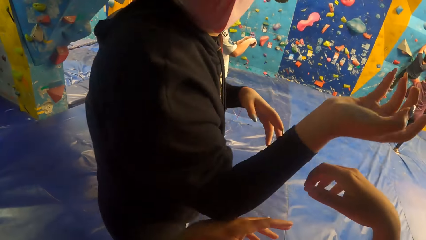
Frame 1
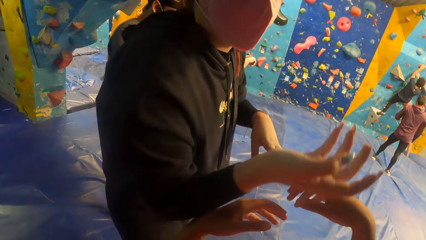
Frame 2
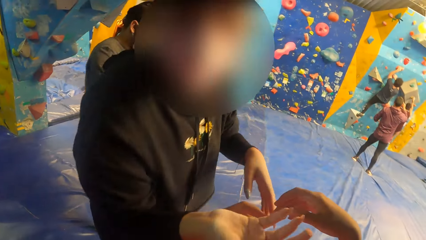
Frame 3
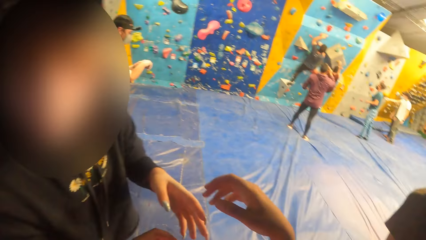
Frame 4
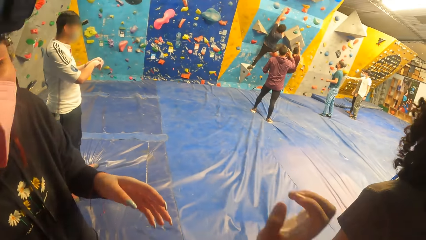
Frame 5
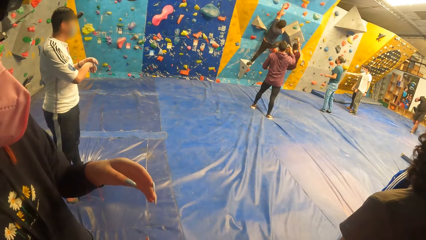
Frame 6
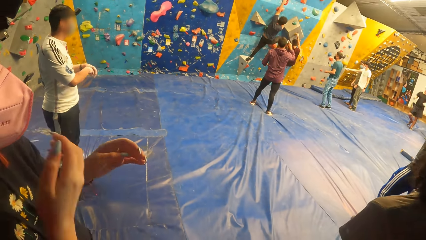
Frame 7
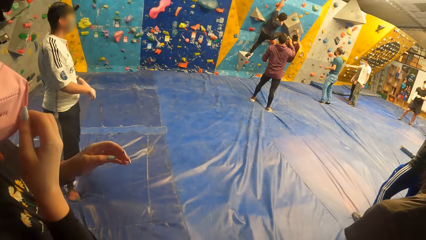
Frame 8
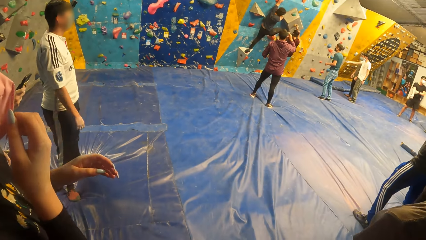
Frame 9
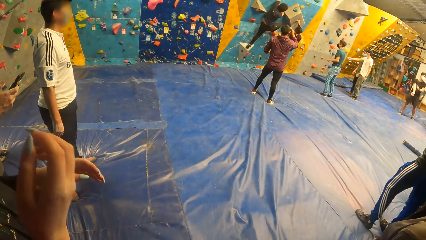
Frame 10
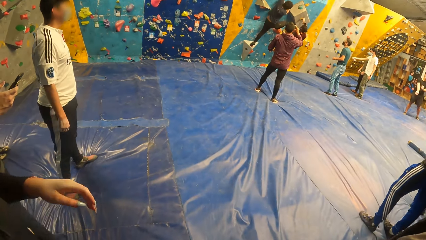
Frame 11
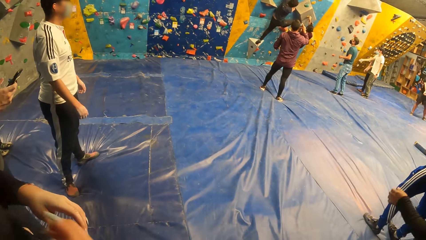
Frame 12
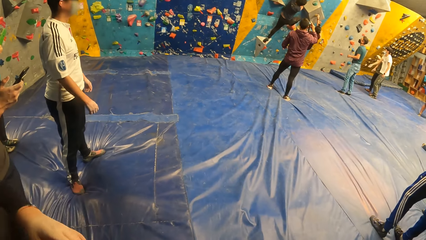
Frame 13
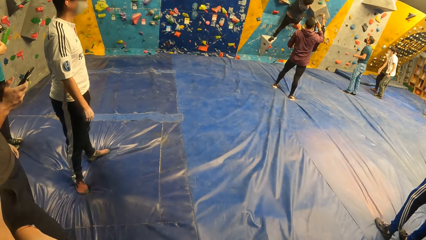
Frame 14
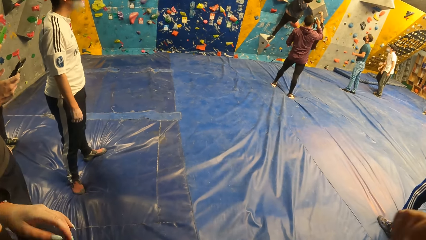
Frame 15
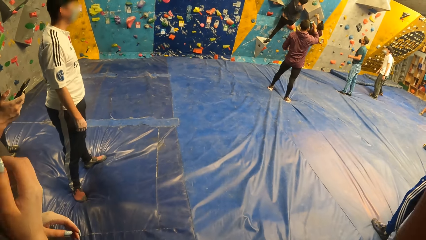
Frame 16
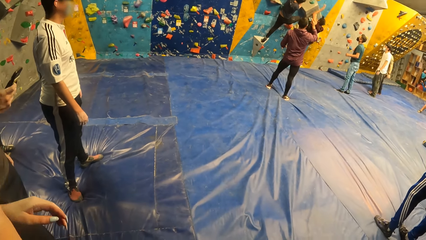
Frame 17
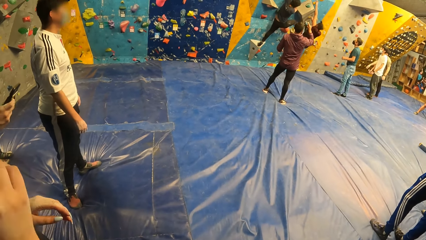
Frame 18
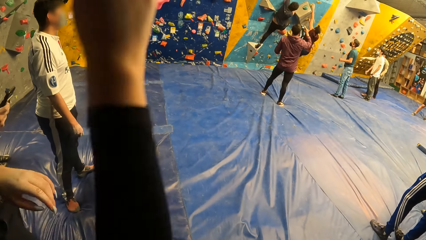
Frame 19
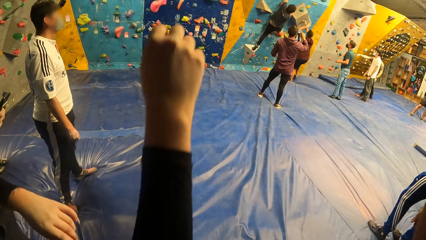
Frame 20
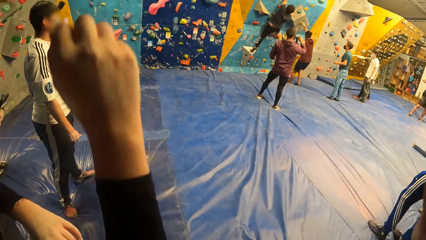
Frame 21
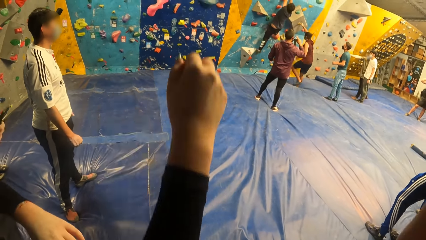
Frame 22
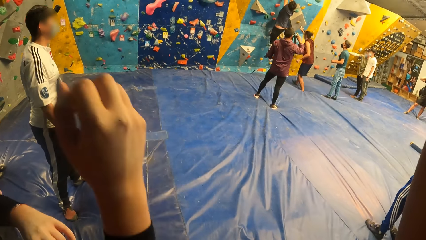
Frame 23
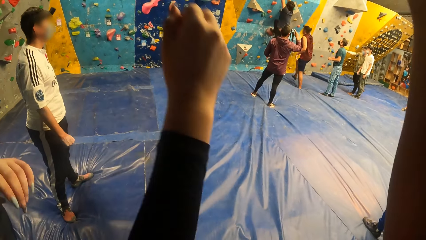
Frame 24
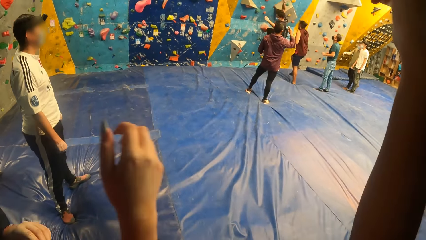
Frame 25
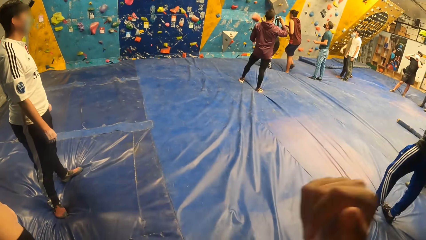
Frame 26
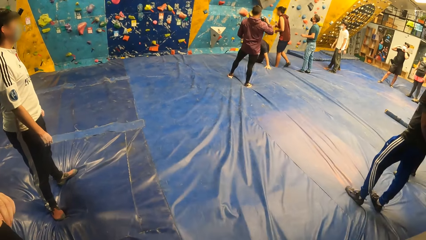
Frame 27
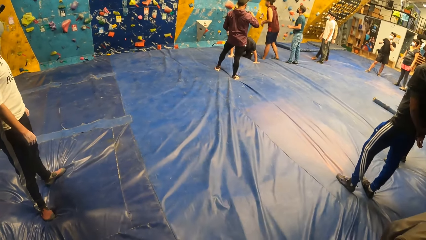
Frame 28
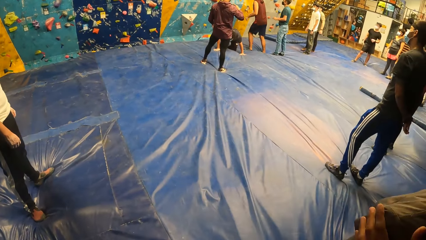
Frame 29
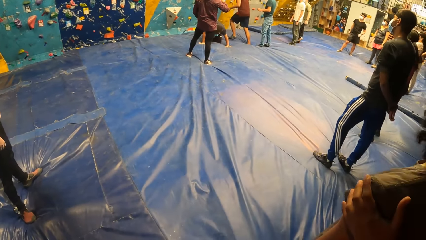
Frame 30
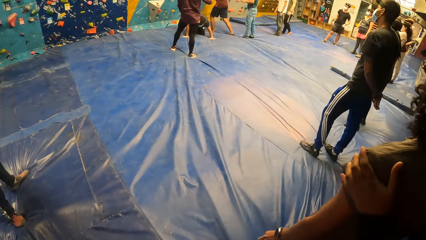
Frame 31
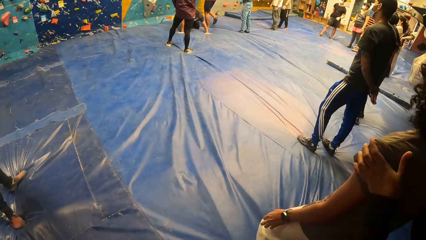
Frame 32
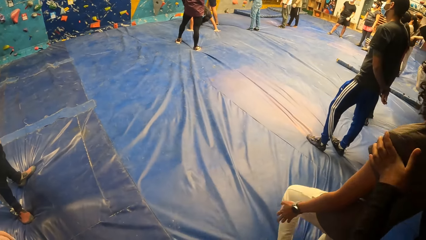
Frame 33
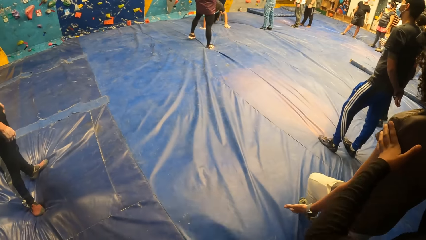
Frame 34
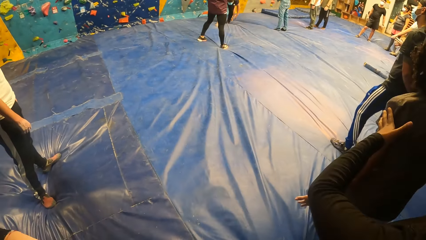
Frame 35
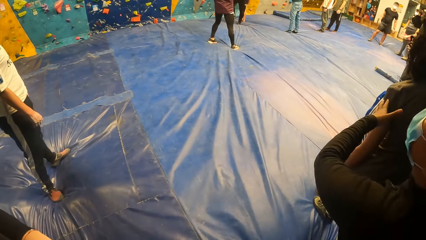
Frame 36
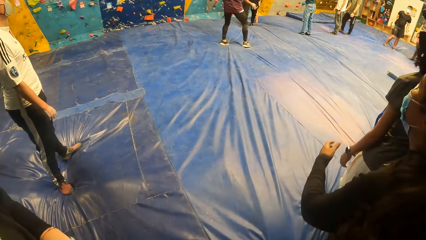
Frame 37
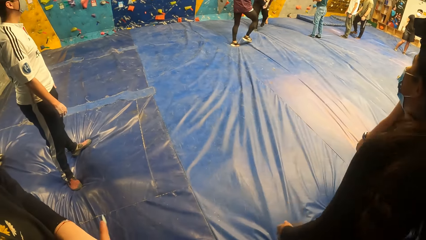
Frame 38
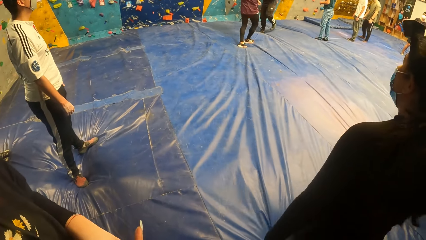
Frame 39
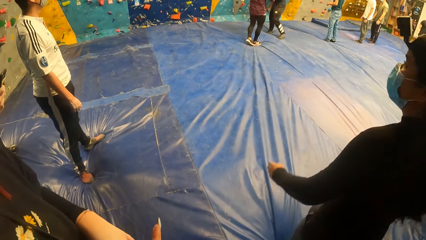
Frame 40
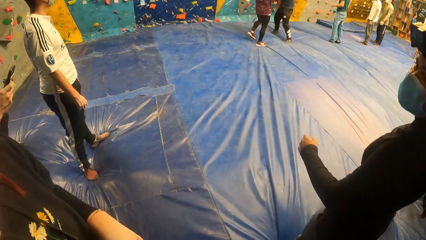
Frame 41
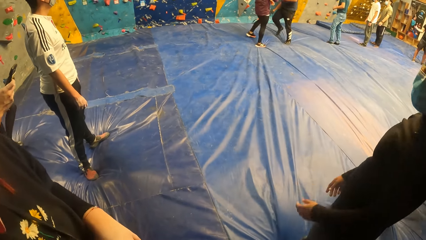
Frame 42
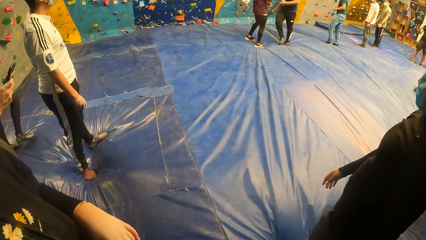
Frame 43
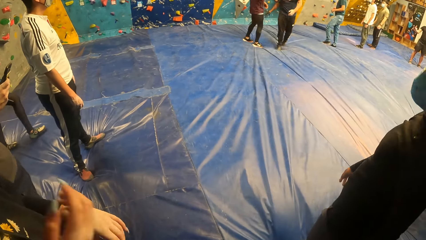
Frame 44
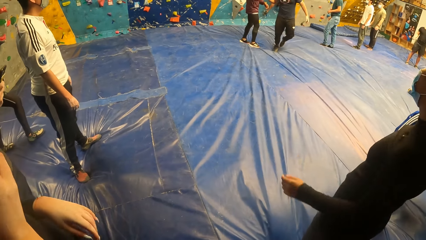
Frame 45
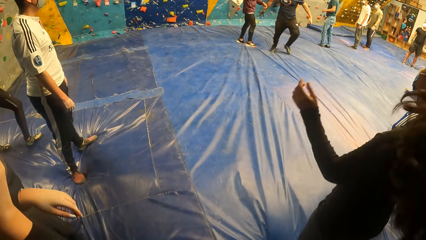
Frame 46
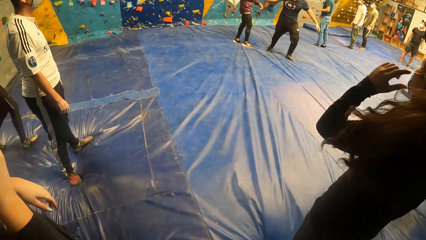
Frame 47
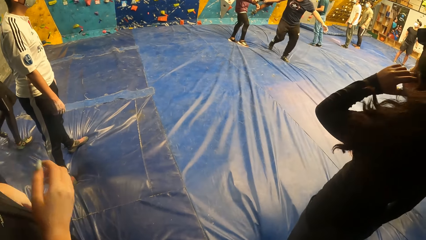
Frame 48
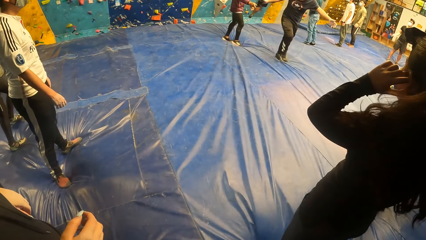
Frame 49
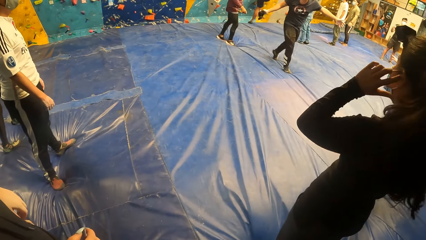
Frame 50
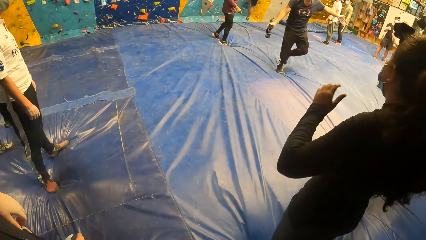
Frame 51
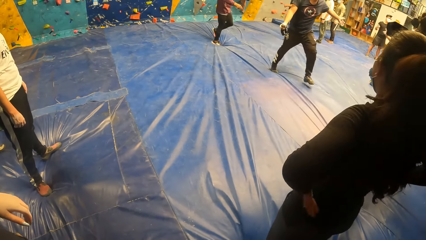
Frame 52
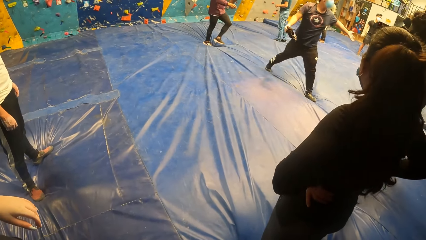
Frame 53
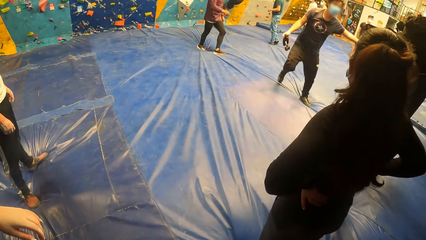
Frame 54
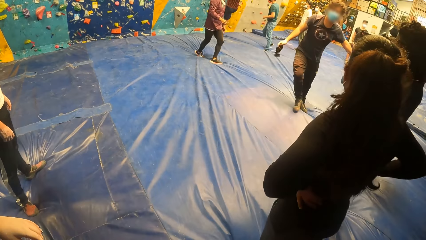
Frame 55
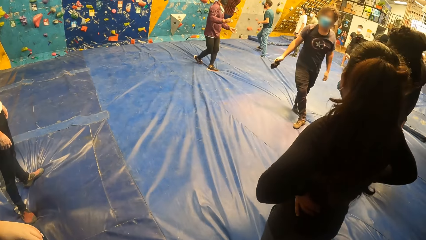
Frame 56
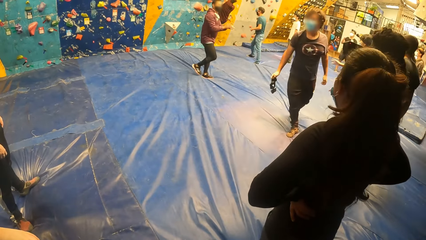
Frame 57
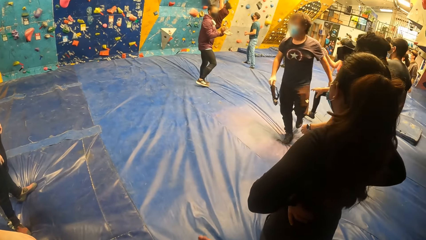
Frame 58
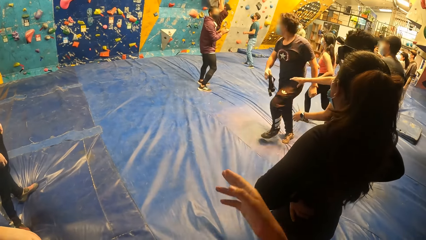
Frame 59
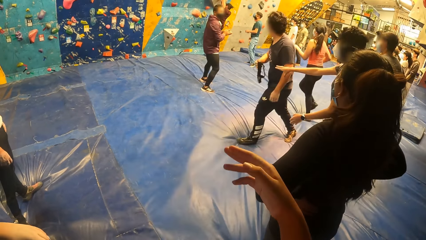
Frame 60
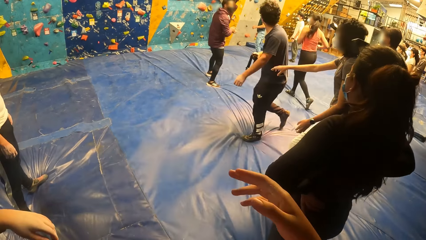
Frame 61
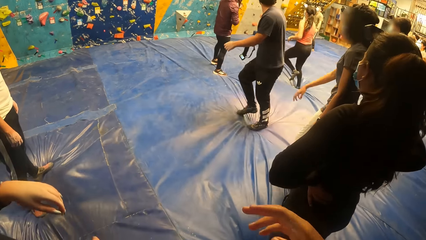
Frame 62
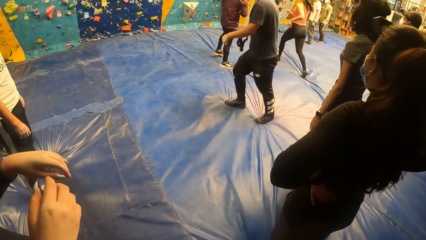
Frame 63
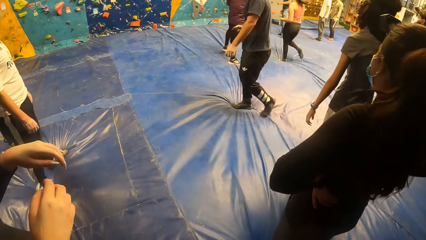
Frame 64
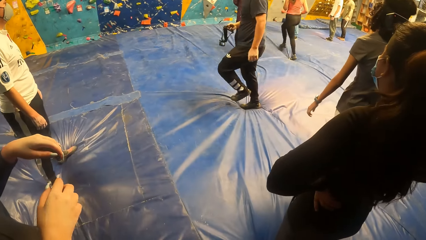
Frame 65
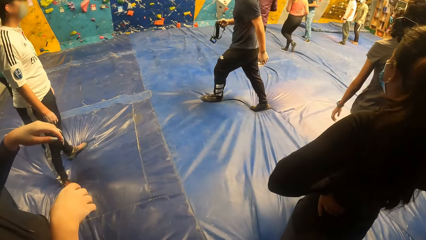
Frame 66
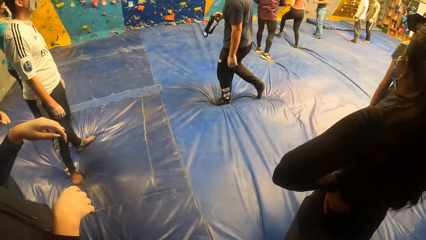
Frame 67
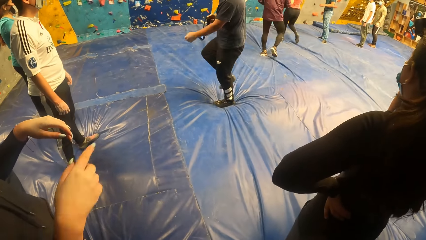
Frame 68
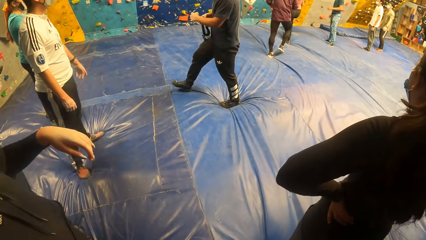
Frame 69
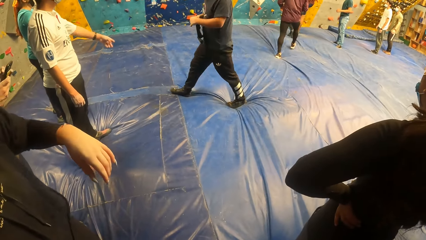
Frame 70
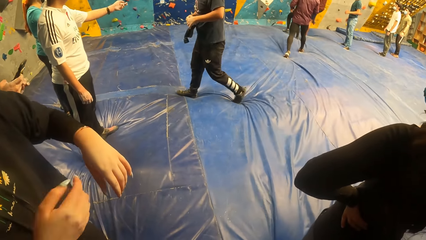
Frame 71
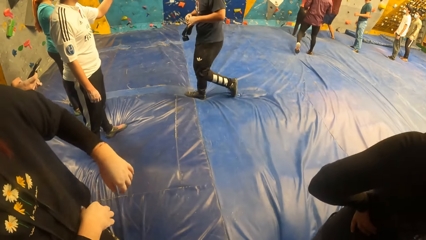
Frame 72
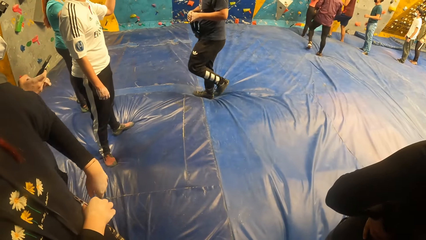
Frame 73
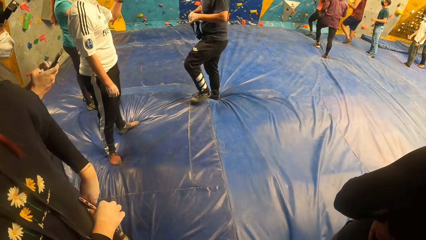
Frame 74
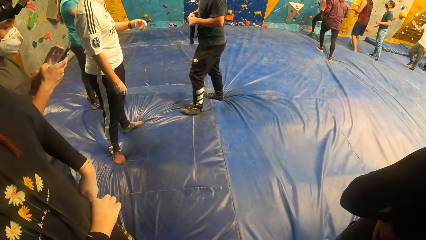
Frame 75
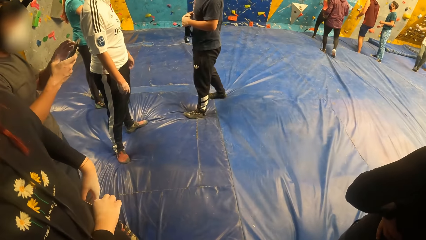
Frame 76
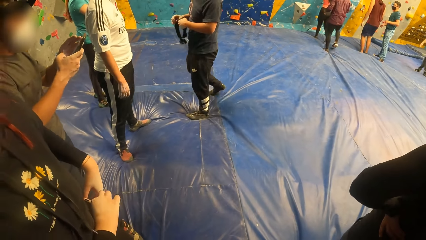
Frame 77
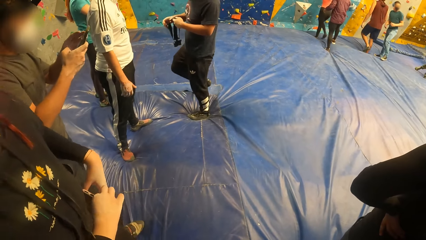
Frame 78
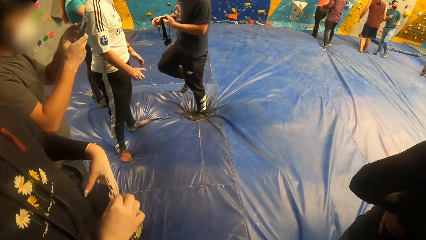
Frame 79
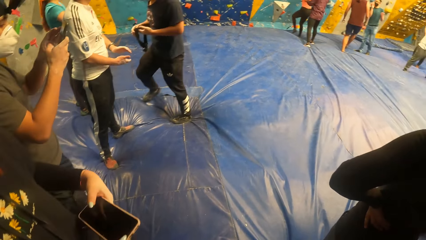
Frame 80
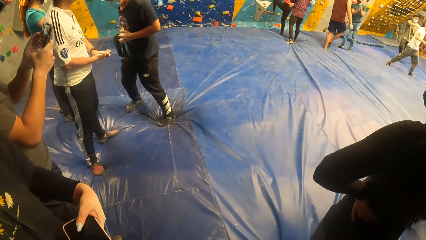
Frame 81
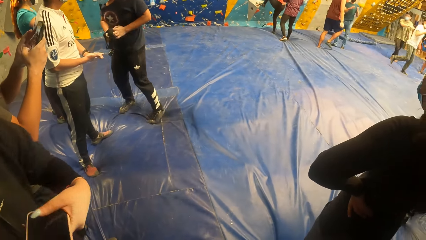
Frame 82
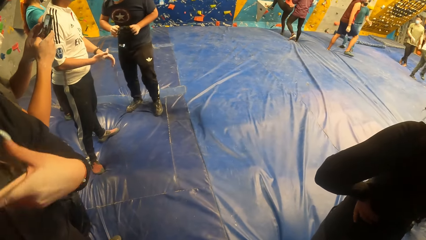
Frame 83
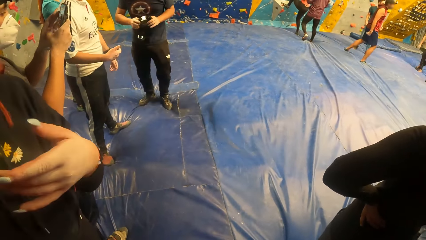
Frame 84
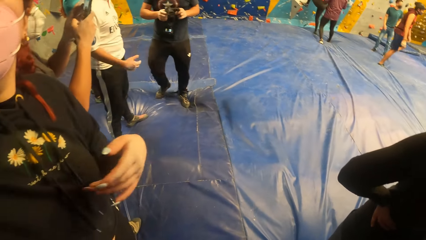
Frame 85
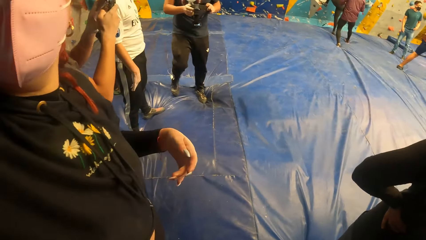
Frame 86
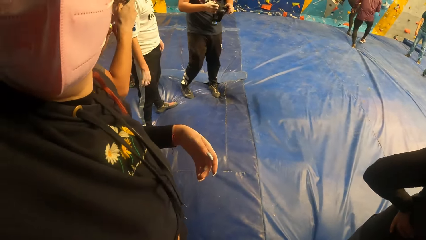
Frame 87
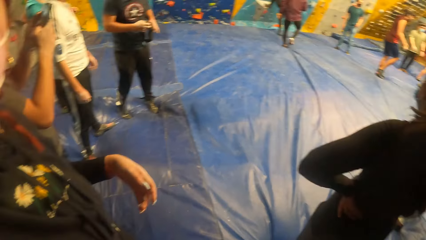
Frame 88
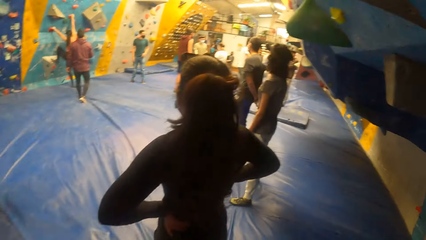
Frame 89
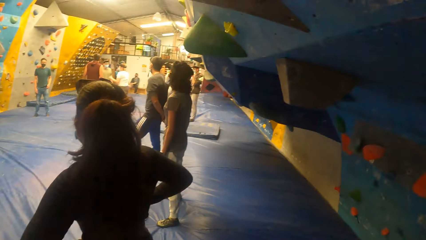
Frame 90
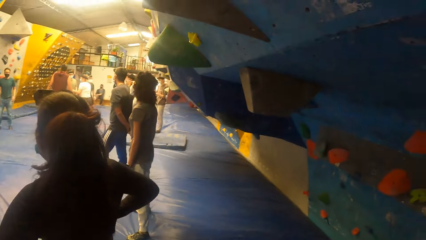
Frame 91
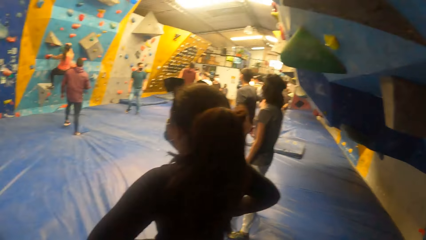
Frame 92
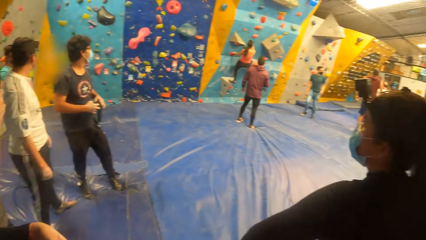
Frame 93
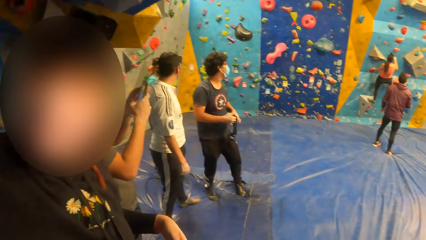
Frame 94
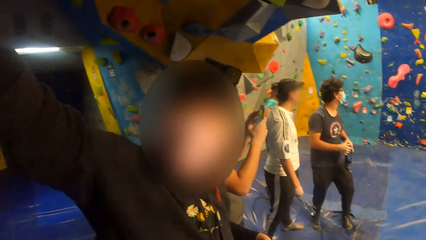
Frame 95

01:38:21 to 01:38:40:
The man climbs the bouldering wall with both hands. The man lands on the floor on his feet. Another man lands on the floor with both hands. The first man climbs the bouldering wall with both hands. The first man lands on the floor on his feet. A woman climbs the bouldering wall with both hands.
